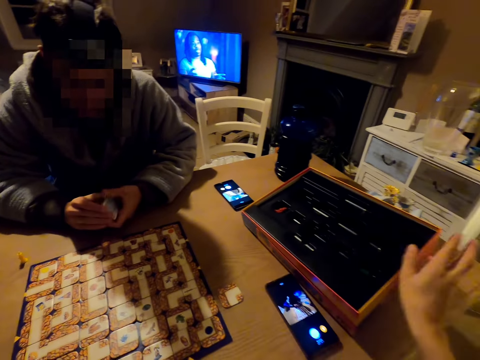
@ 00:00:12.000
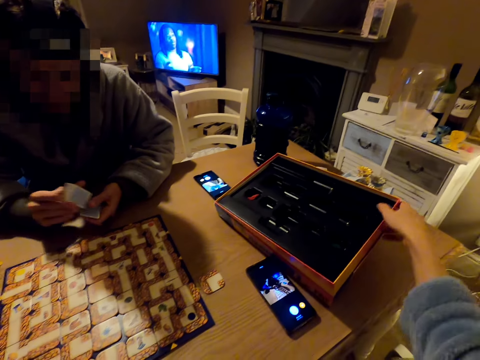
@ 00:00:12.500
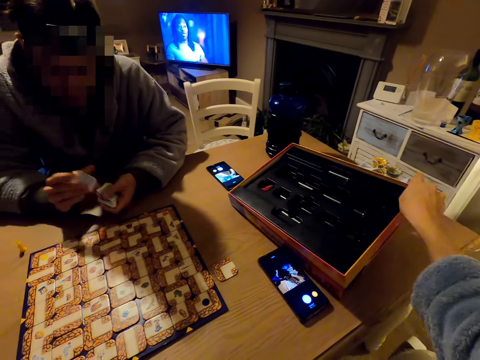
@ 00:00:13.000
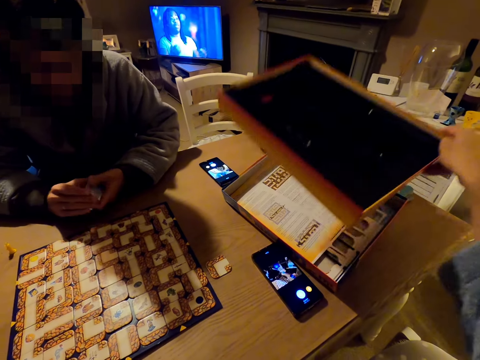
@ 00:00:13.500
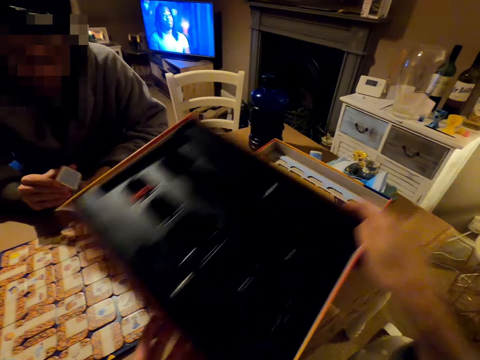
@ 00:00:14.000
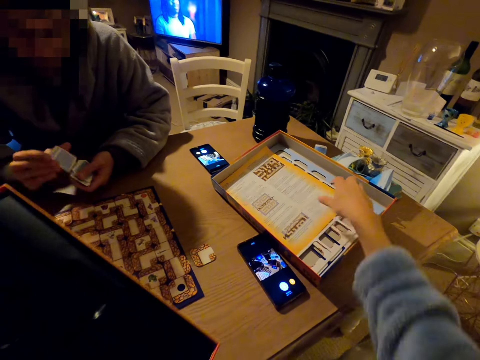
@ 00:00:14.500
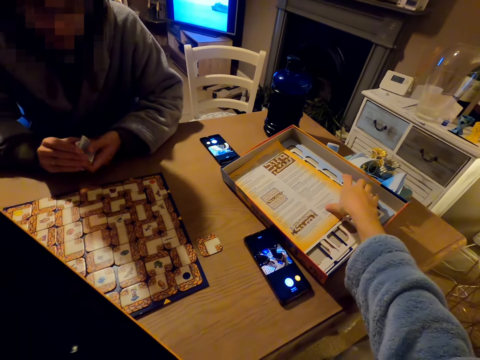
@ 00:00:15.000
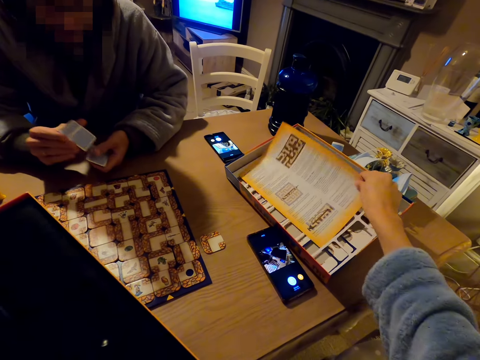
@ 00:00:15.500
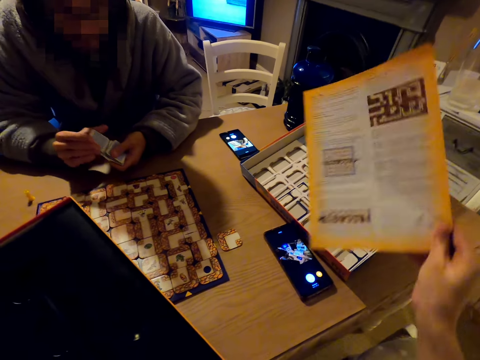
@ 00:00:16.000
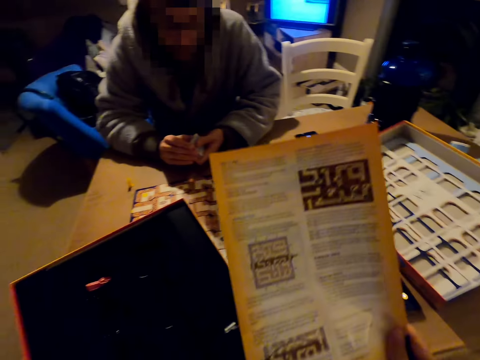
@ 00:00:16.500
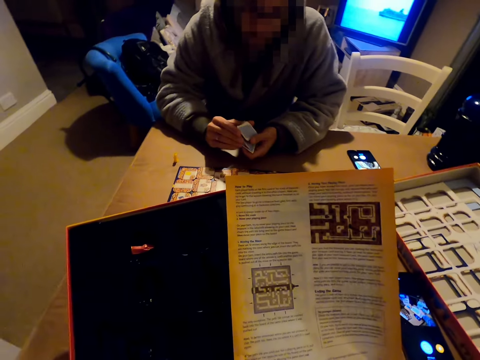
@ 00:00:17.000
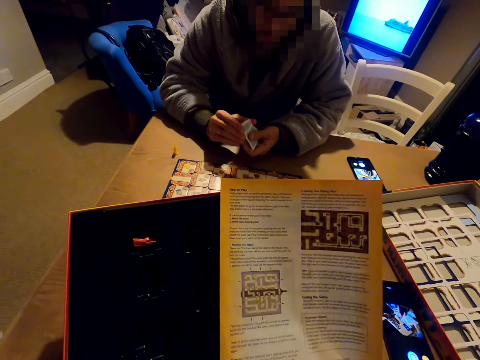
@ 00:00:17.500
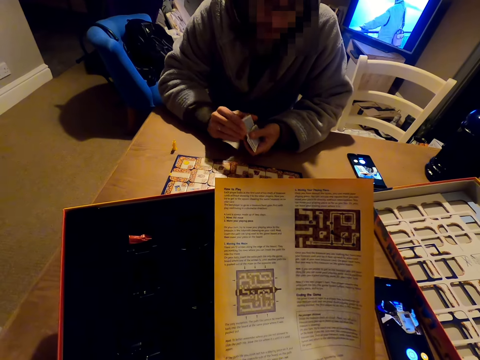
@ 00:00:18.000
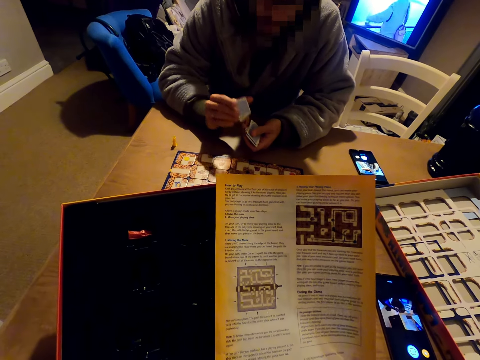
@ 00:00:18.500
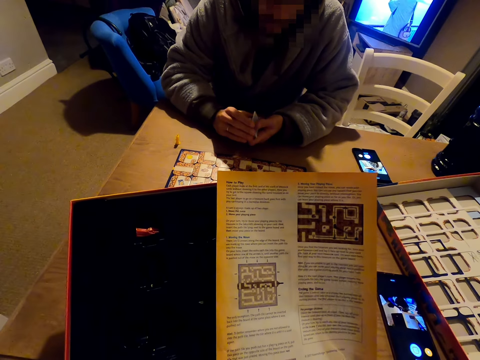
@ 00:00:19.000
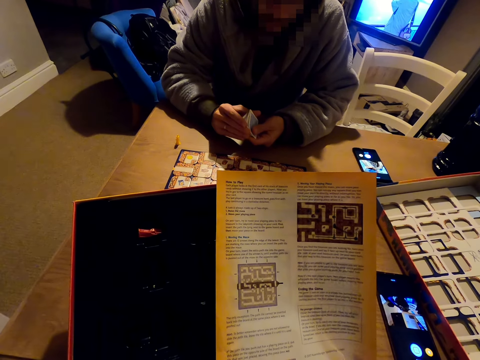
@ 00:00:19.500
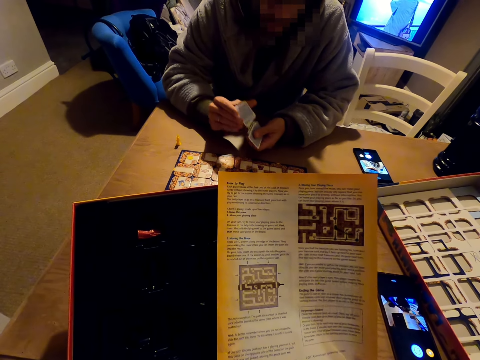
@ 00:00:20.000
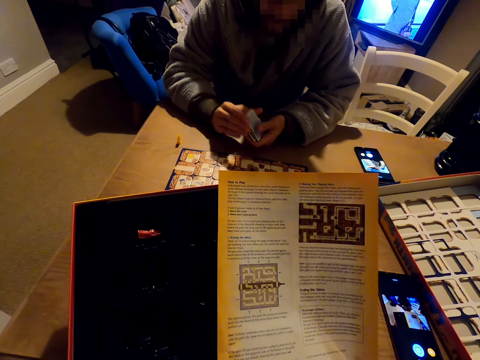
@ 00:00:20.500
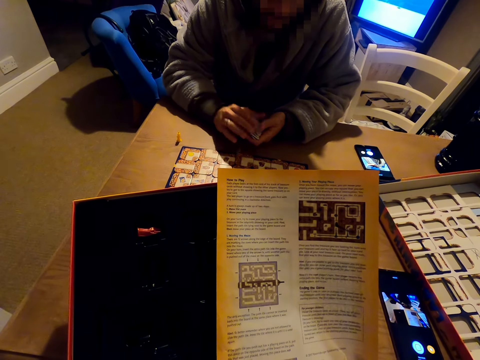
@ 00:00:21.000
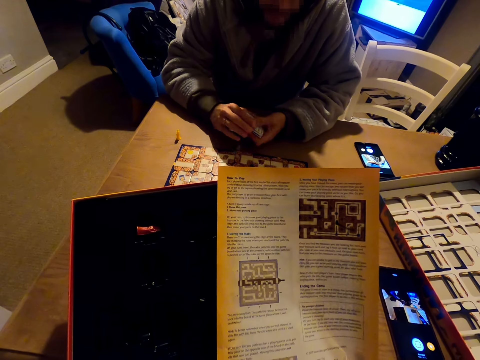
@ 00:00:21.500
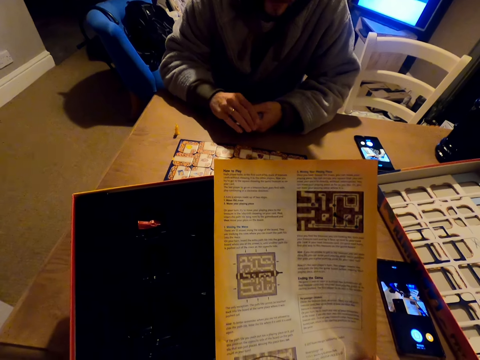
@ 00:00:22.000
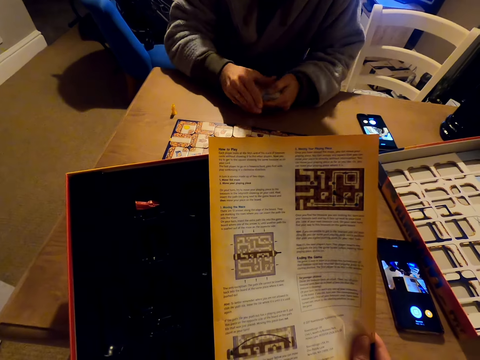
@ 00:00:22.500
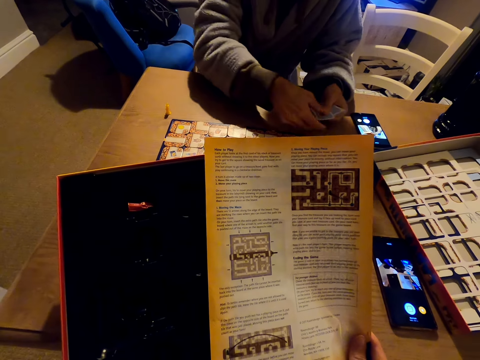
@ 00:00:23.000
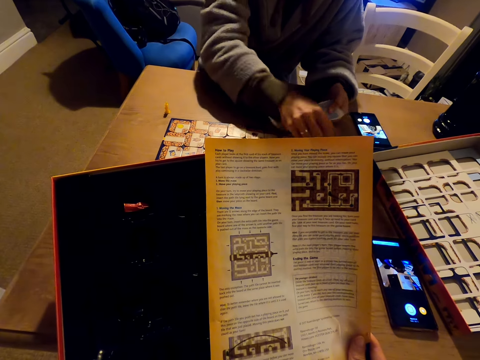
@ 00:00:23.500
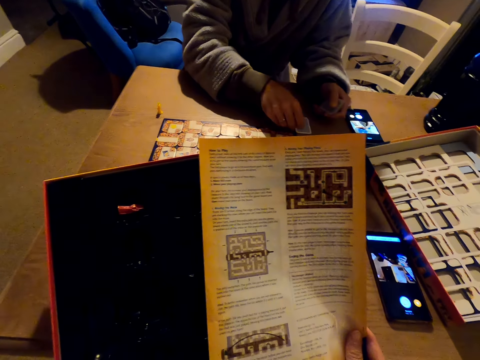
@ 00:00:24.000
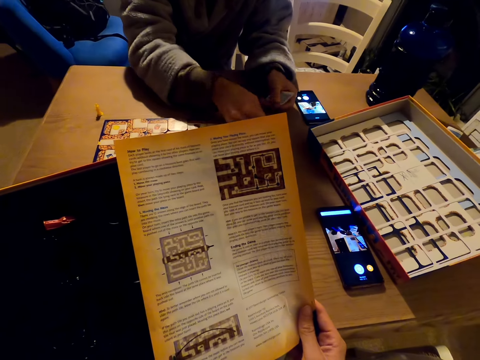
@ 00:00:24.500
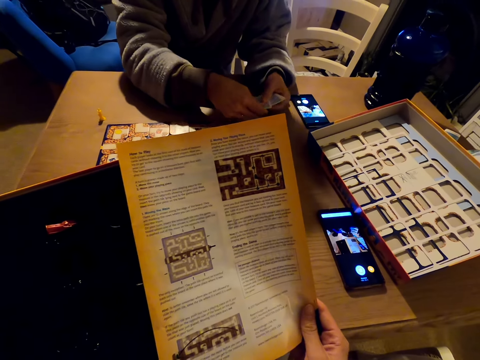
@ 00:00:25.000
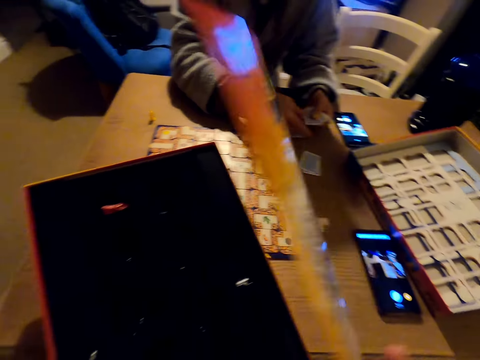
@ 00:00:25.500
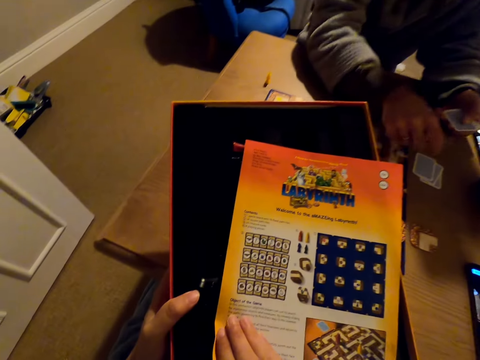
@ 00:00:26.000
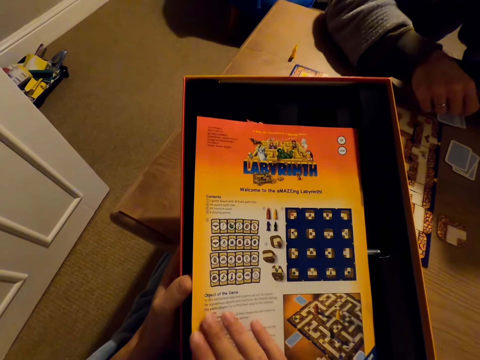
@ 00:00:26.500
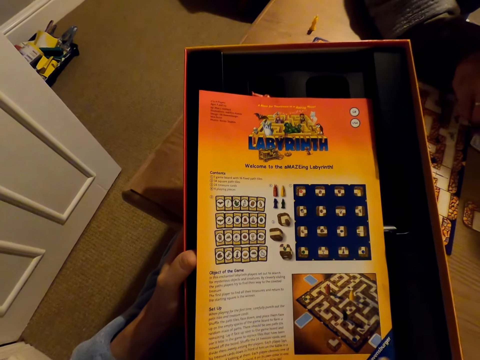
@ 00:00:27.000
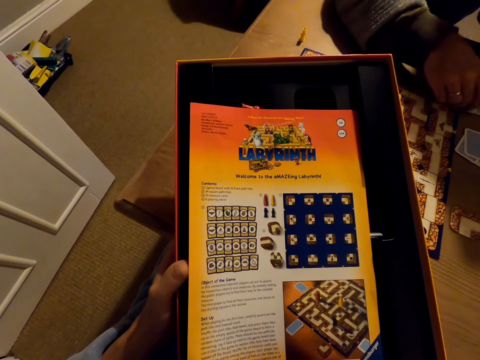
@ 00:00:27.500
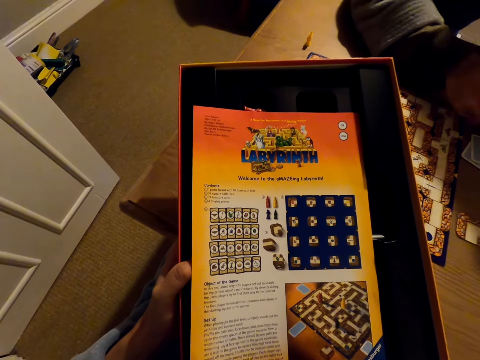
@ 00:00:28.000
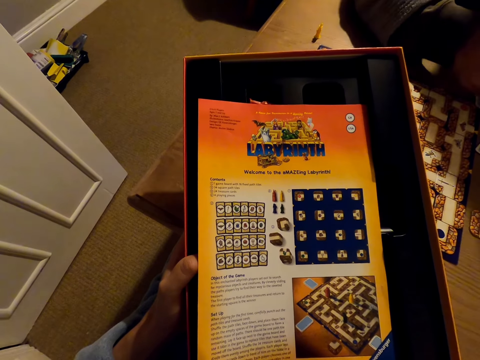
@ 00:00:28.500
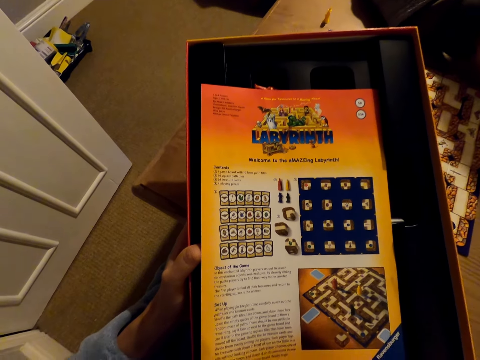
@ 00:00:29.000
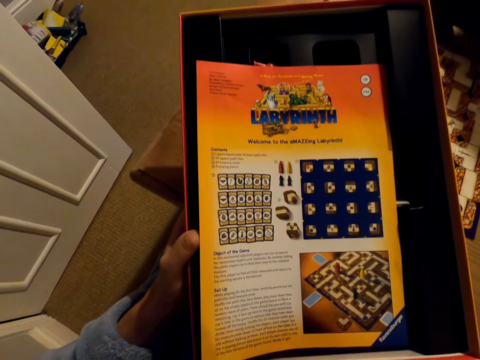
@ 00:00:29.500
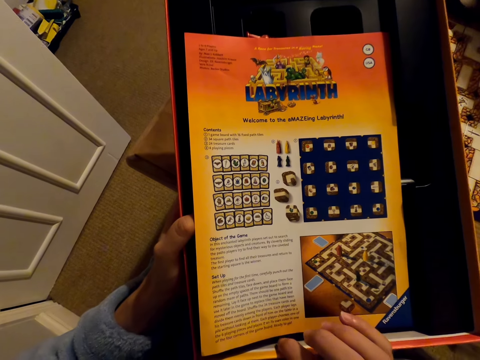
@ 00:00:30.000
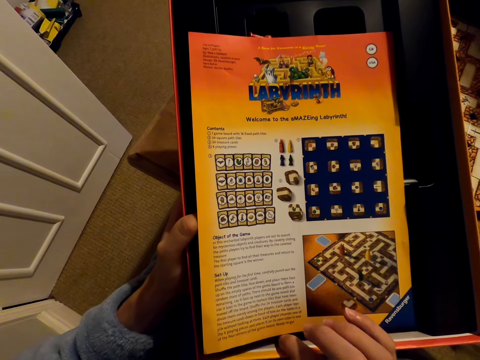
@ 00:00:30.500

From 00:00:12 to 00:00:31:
The camera wearer opens the labyrinth board game box. They take the instruction paper from the box. They read the paper. A man shares the cards. The man puts the cards down. The camera wearer turns the paper. They read the paper.

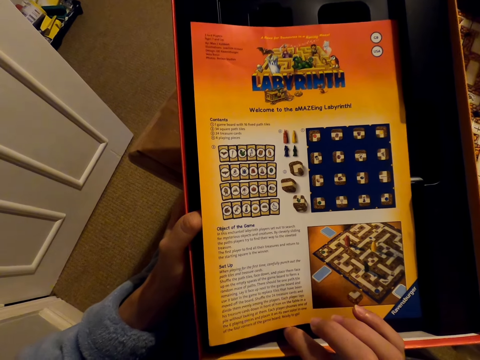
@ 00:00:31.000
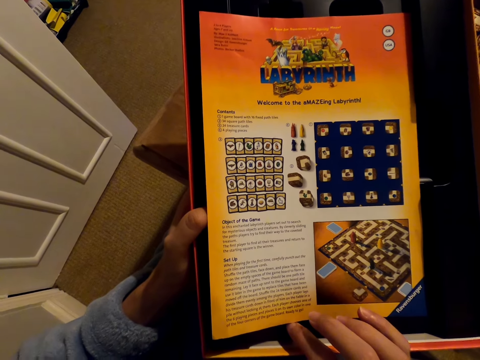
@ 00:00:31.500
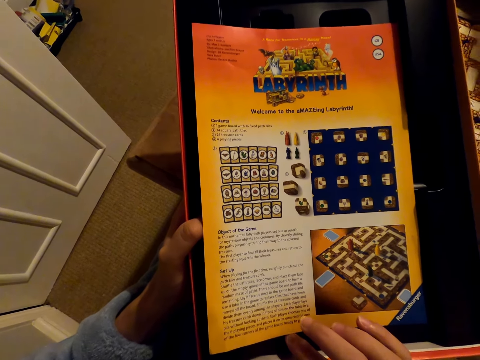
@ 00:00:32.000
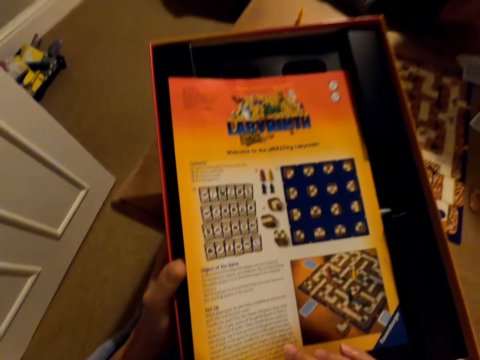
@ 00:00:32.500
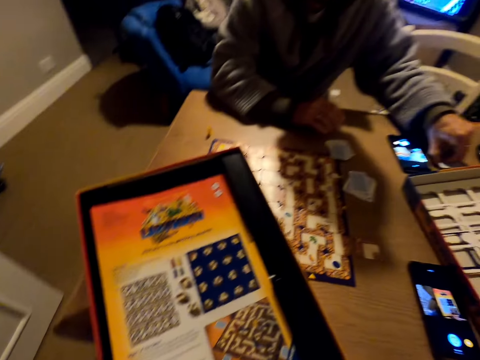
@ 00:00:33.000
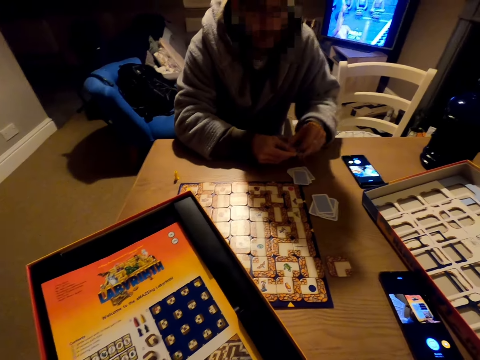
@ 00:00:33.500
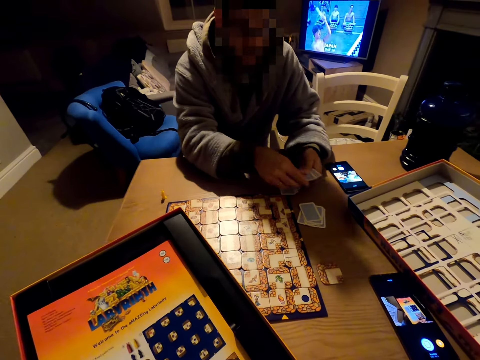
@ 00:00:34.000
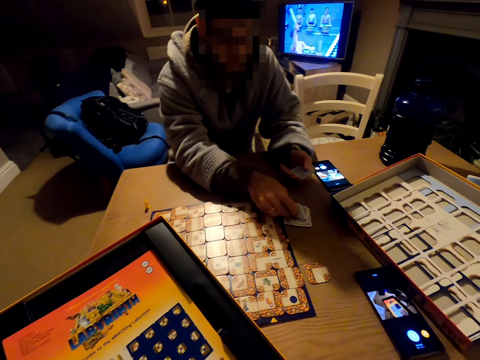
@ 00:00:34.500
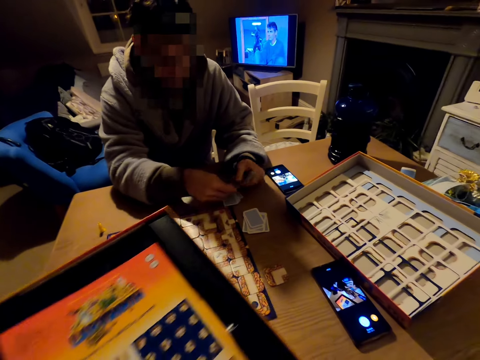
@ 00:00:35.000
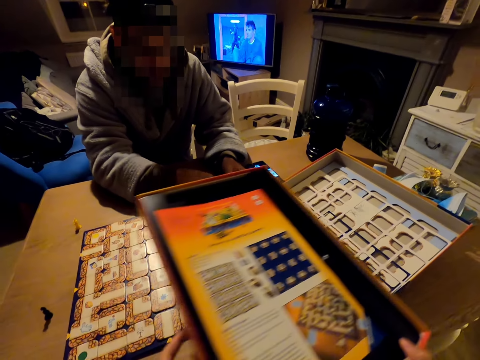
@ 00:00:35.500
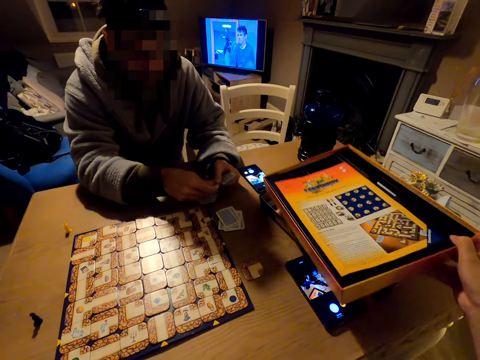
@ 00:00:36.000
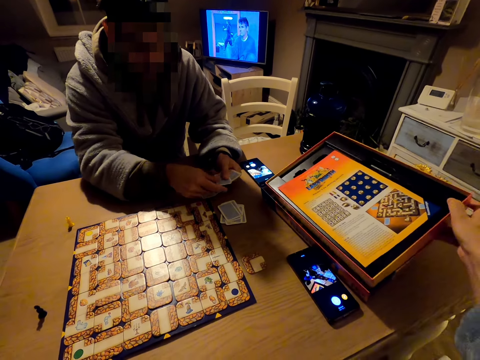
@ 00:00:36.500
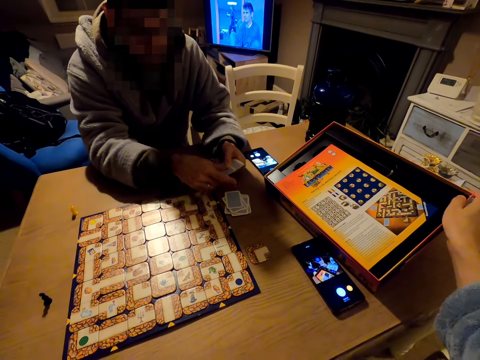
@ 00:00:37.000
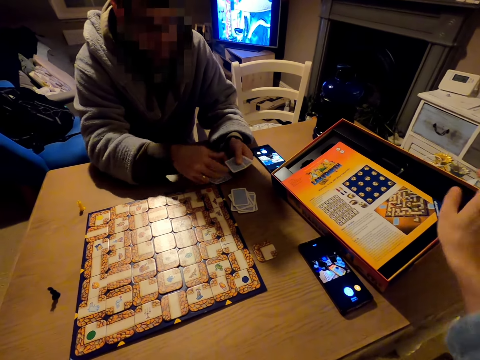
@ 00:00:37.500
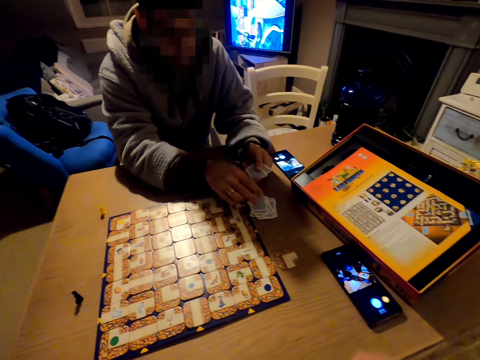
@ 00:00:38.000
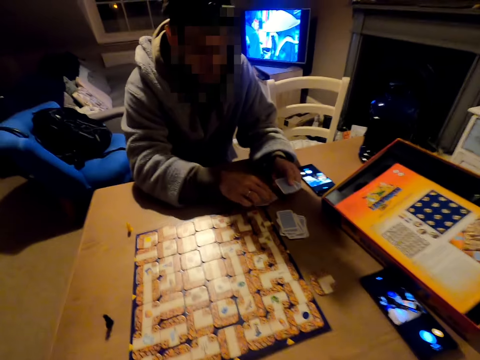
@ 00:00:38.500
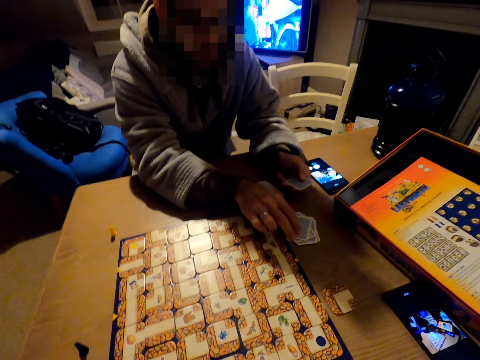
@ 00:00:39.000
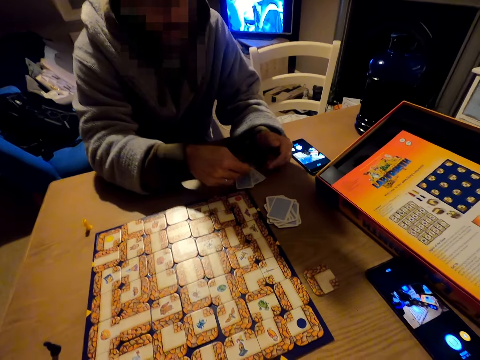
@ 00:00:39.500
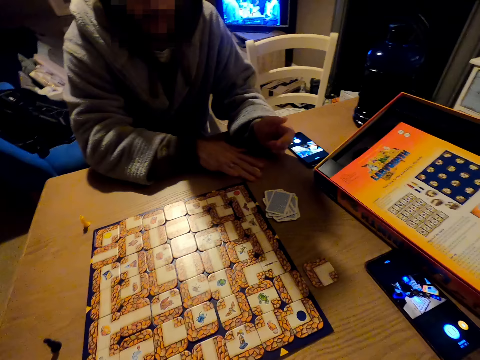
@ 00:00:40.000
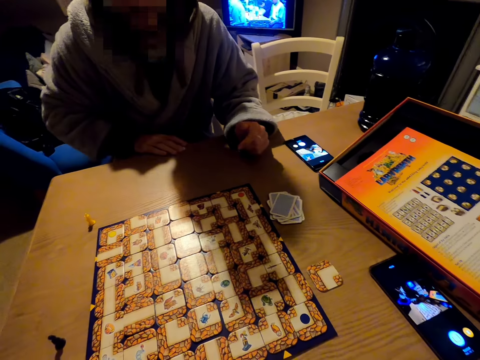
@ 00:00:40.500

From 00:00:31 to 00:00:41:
The camera wearer talks to a man. They put down the box. The man puts the cards down.
